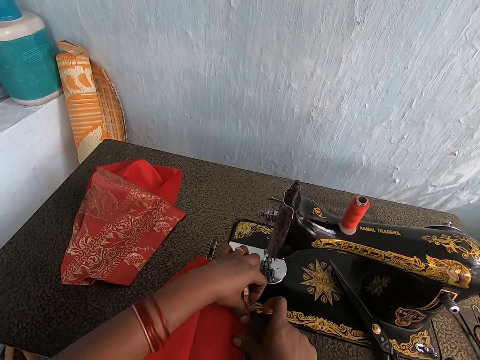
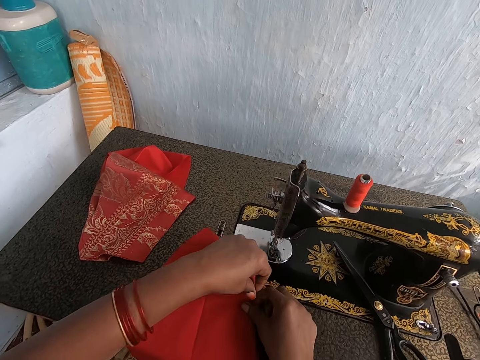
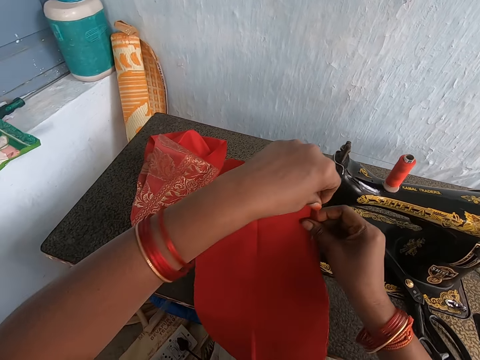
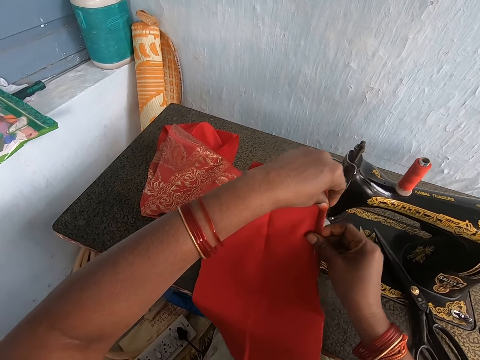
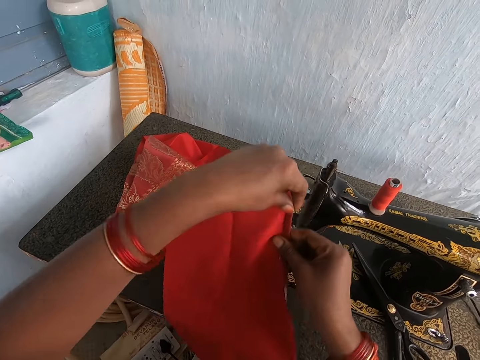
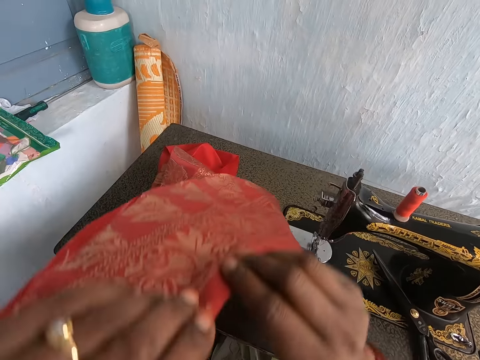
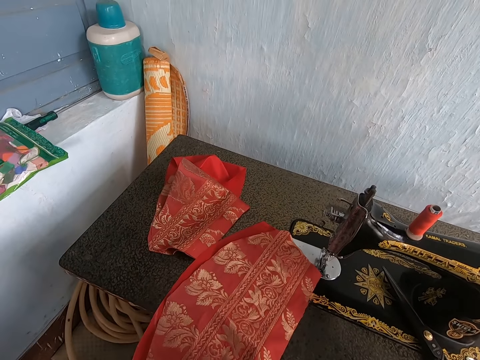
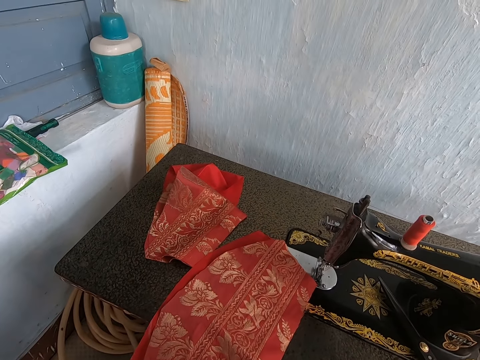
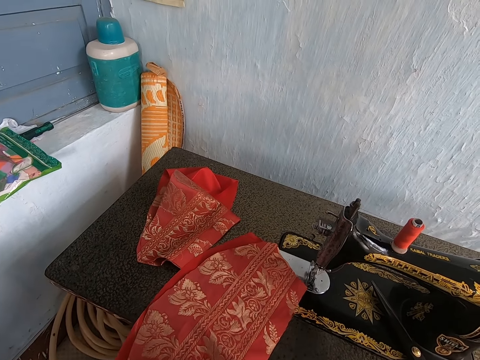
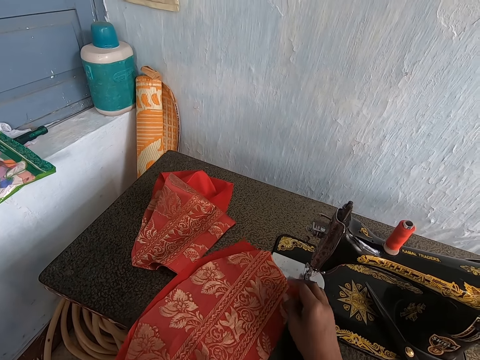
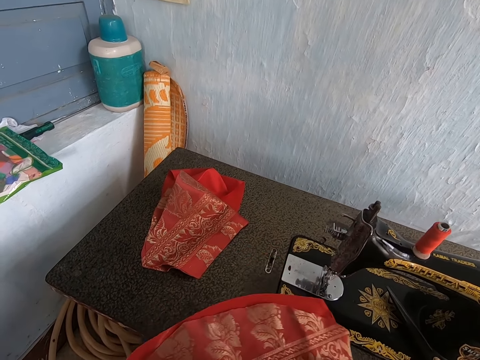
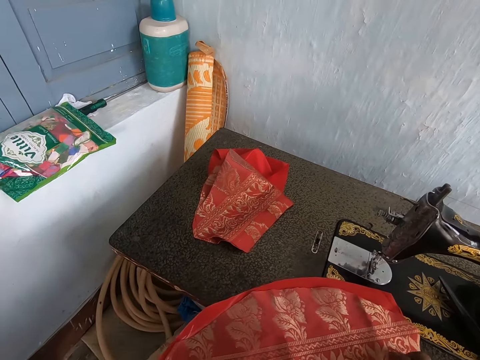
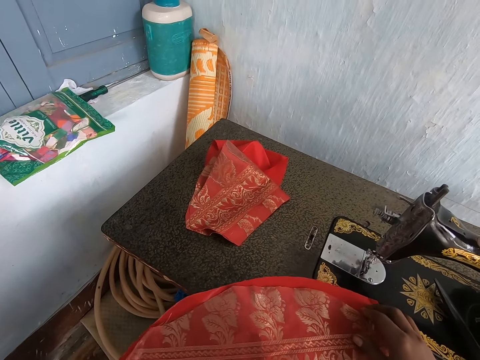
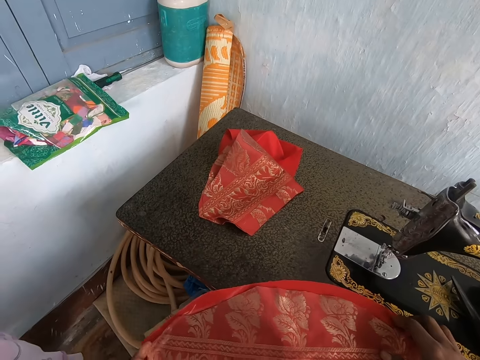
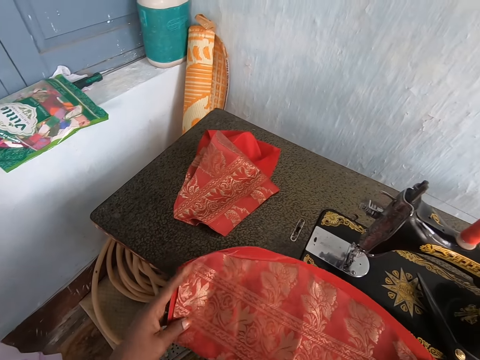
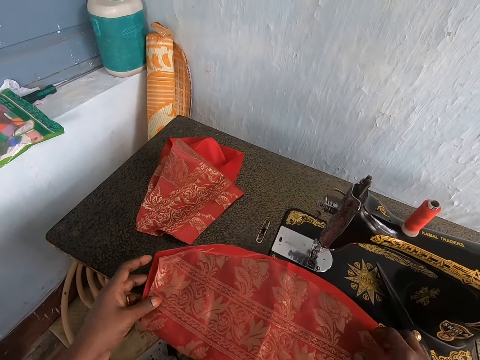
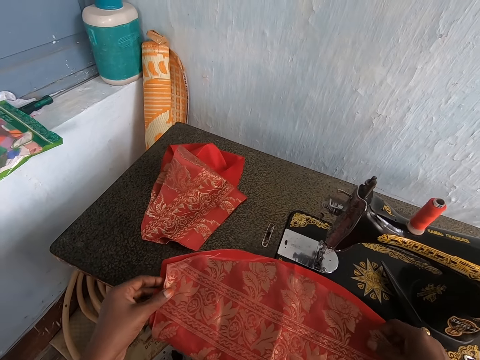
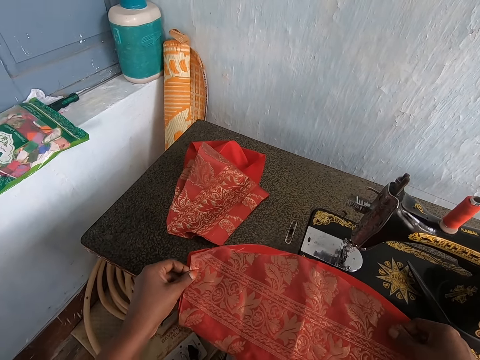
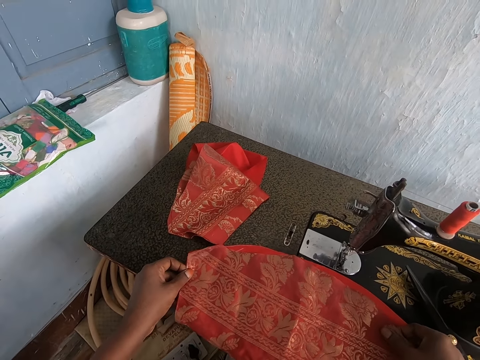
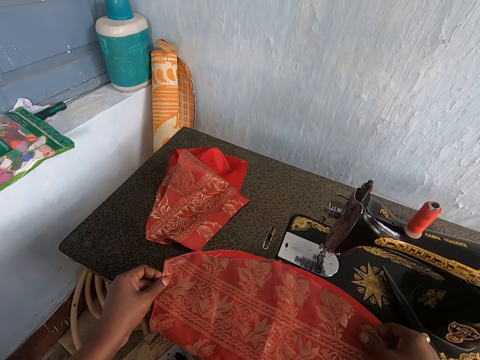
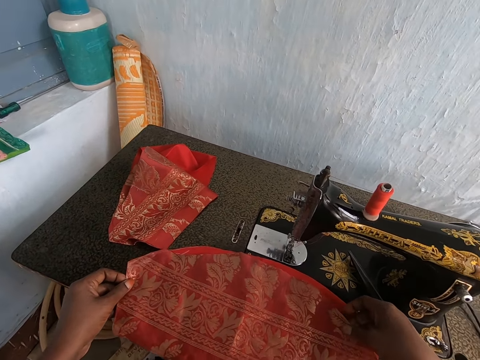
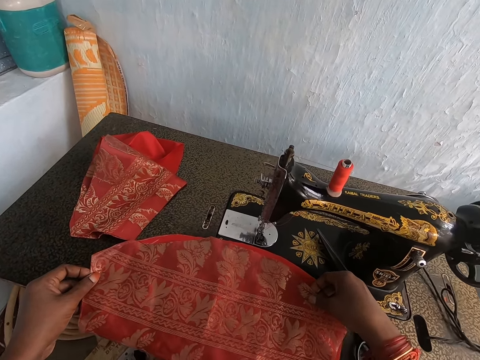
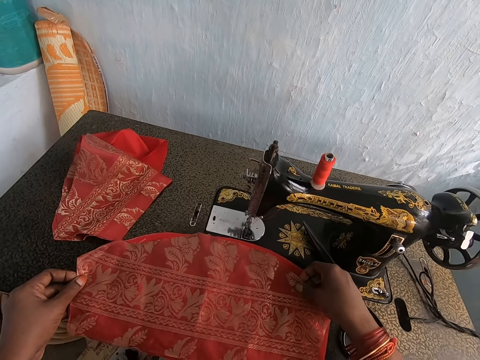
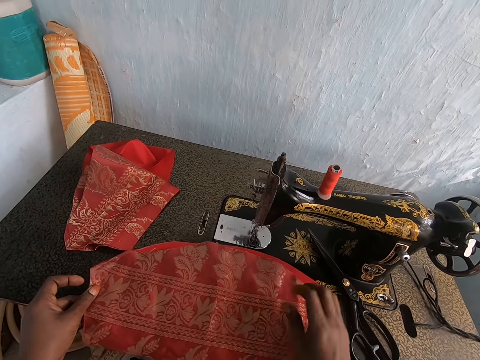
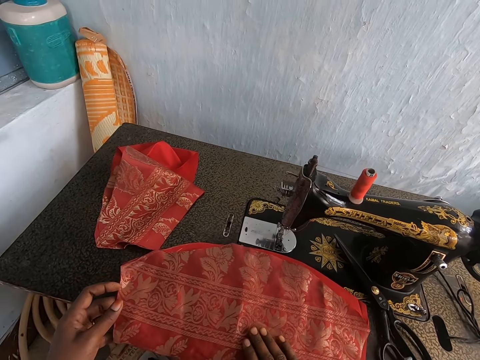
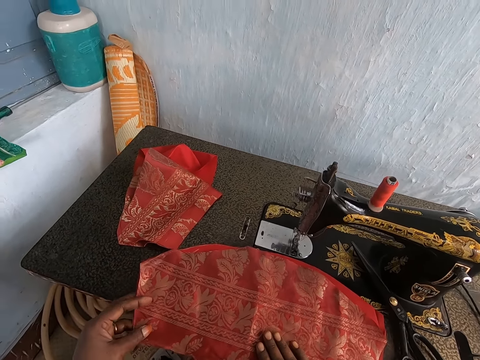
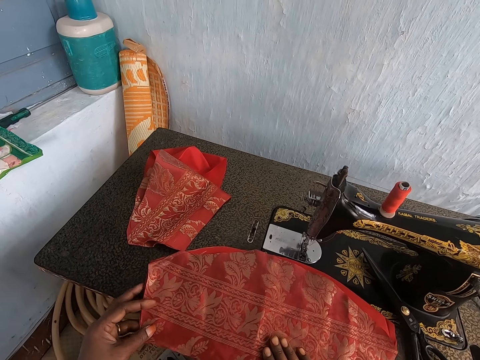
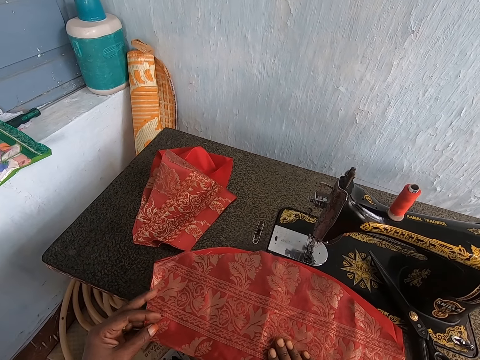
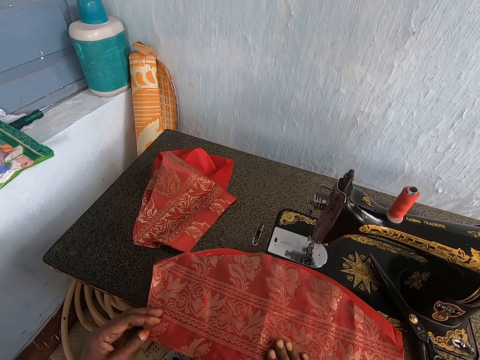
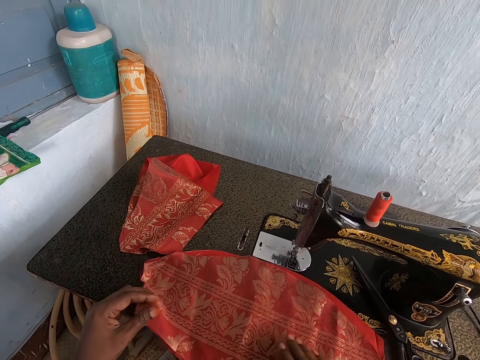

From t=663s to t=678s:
The camera wearer lifts the red and wine cloth beneath the sewing machine needle with her hands. She flips the red cloth and wine cloth with her hands. She places the red cloth and wine cloth on the sewing machine cabinet with her hands. She adjusts the red cloth and wine cloth with her hands. She moves the material. She aligns the materials.

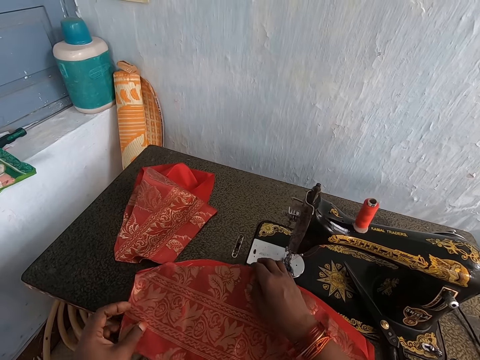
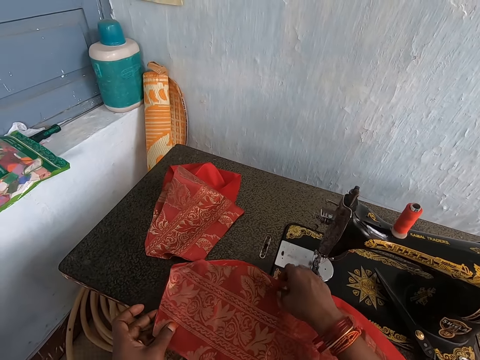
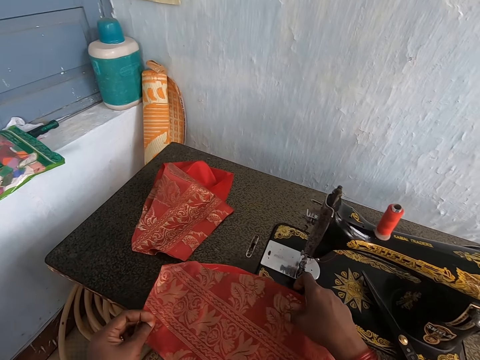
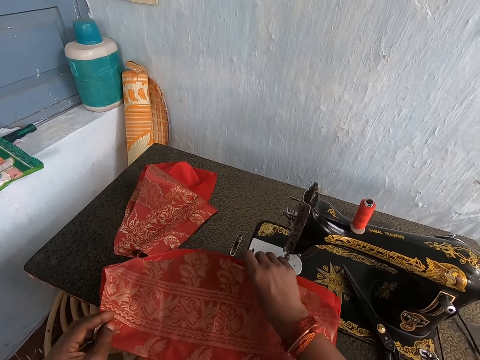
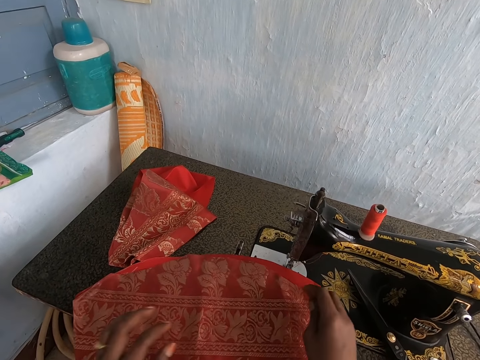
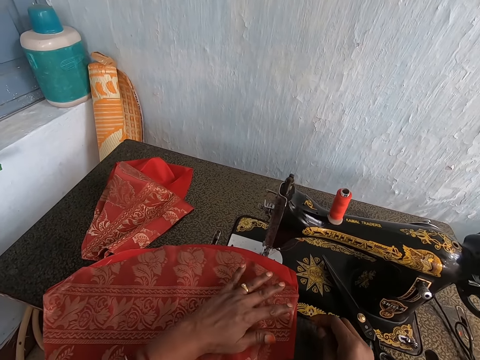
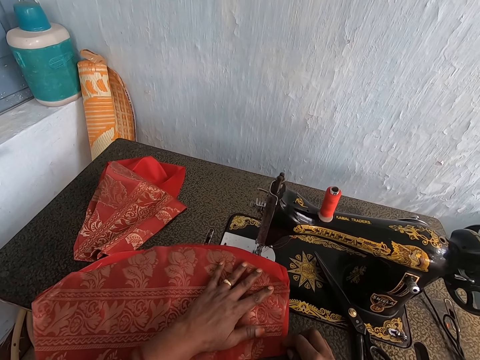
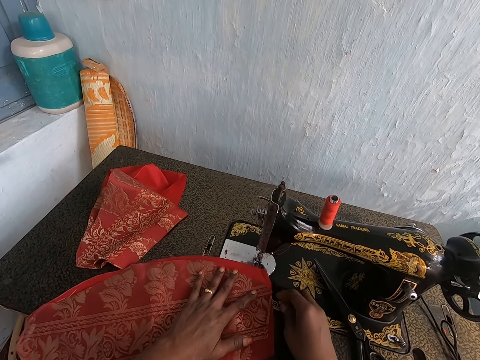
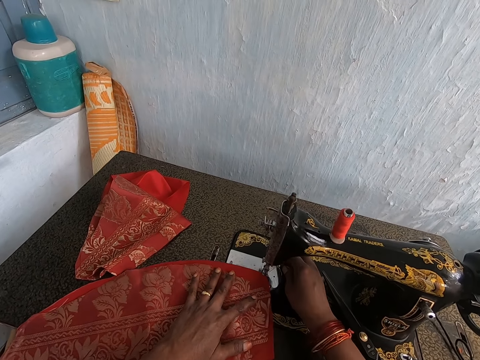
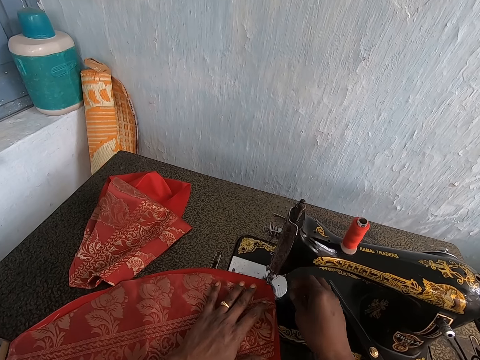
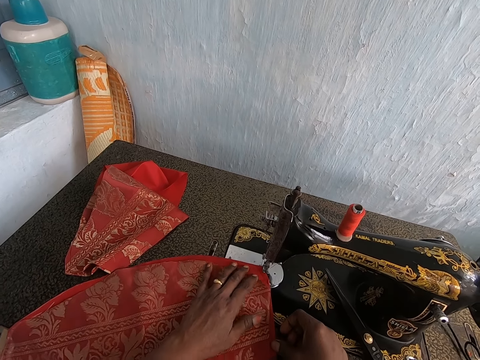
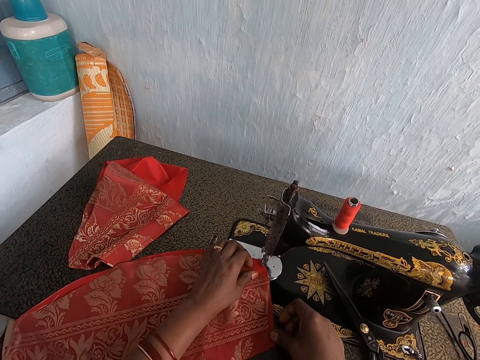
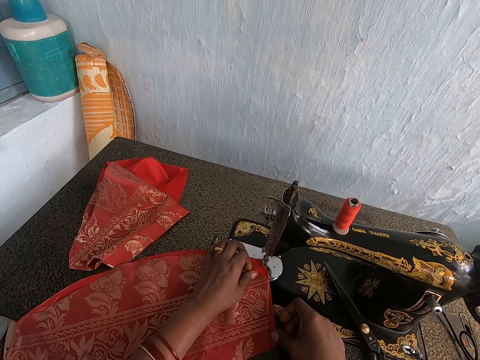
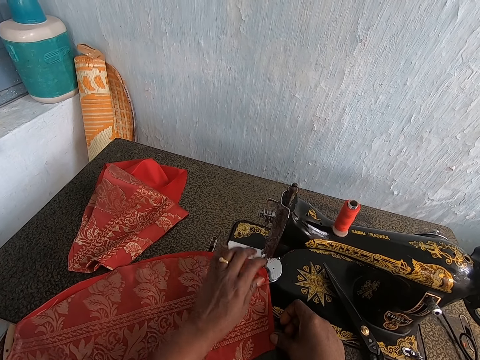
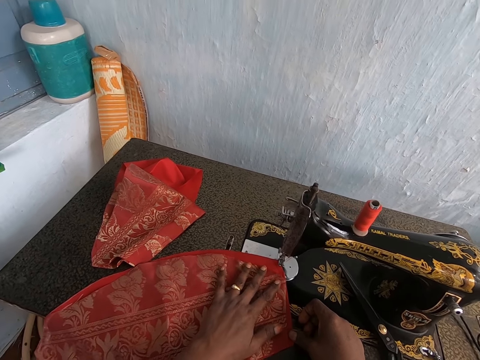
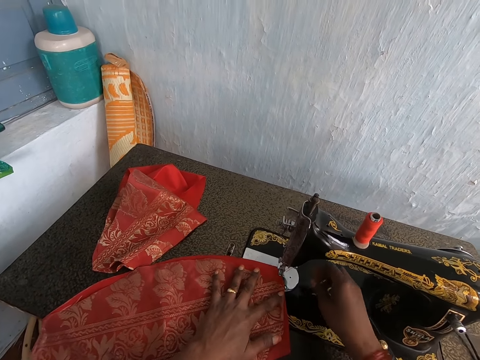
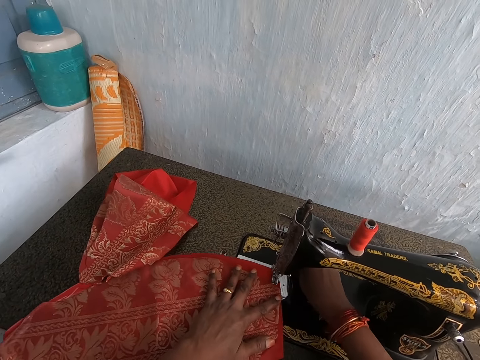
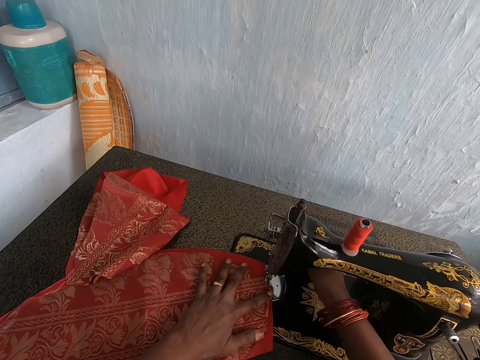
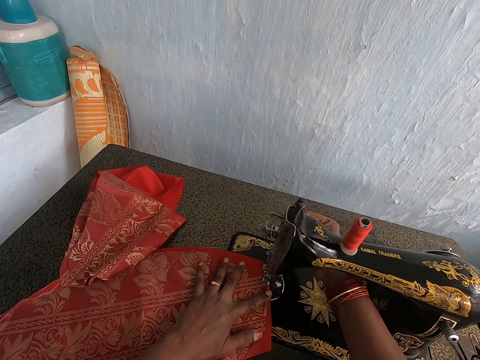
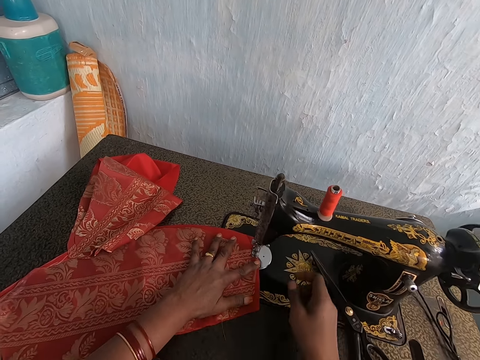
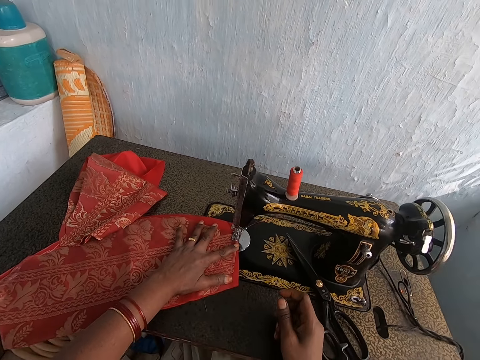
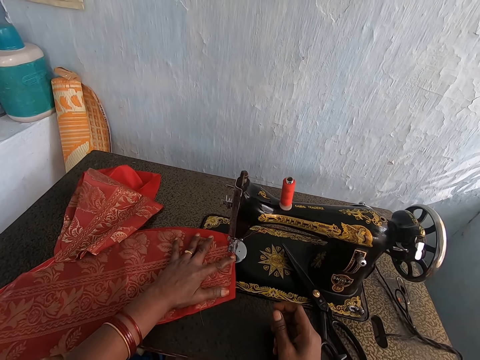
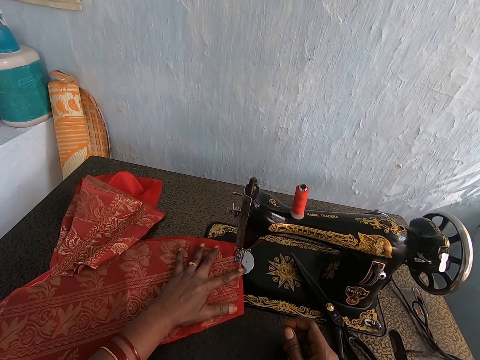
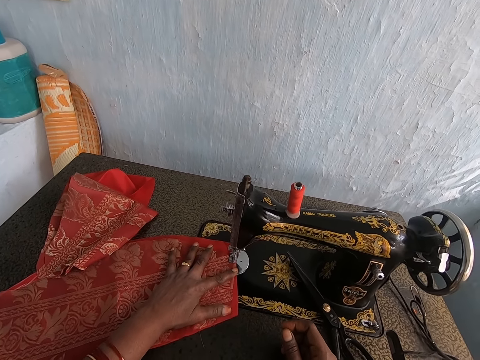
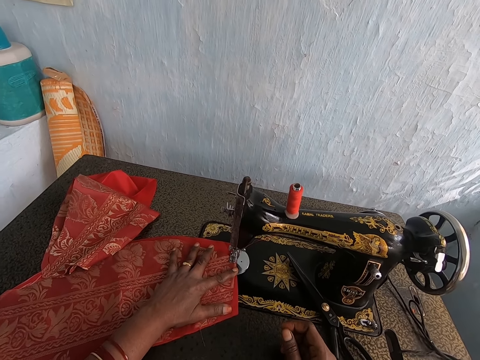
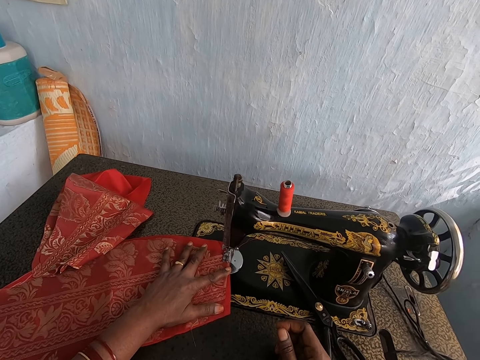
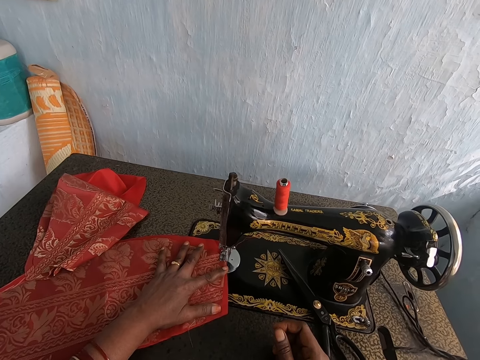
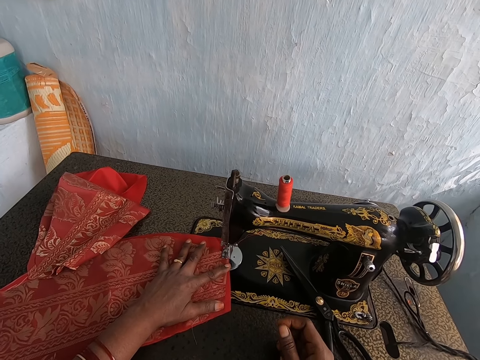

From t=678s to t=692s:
The camera wearer moves the material. She sets the red and wine cloth under the sewing machine needle with her hands. She adjusts the needle bar of the sewing machine with her right hand. She moves the presser bar lifter. She withdraws her right hand from the needle bar of the sewing machine.
